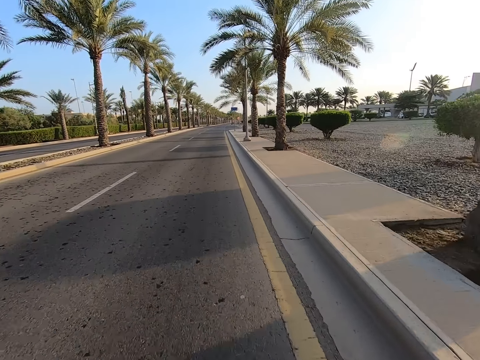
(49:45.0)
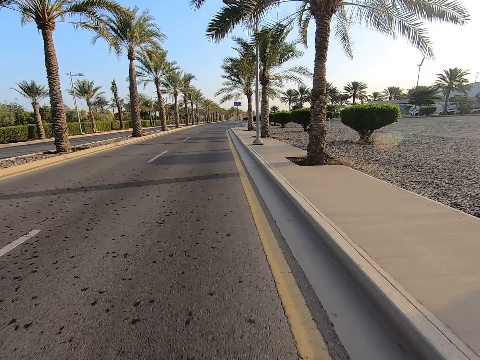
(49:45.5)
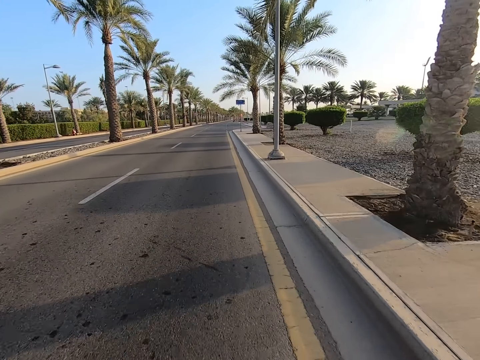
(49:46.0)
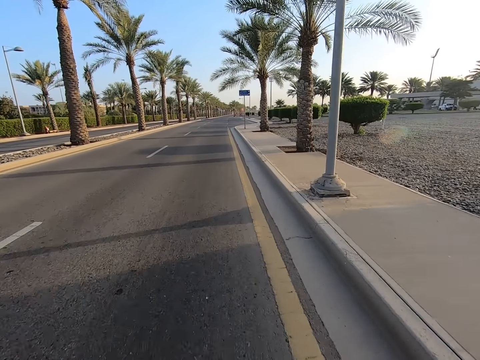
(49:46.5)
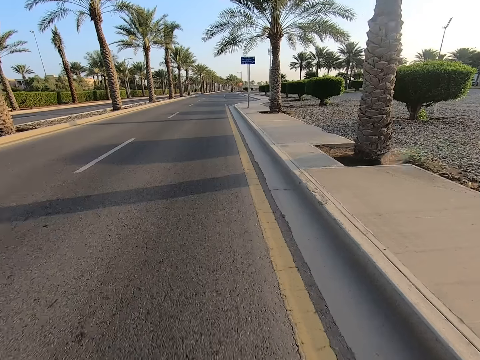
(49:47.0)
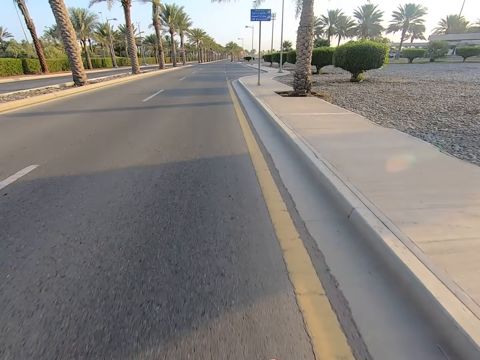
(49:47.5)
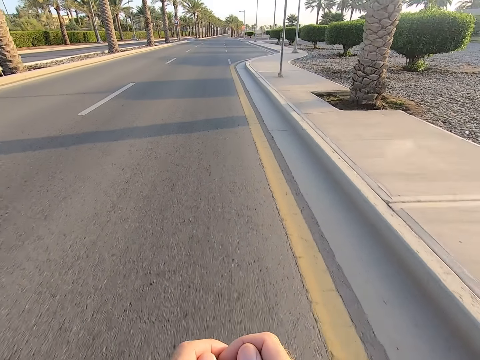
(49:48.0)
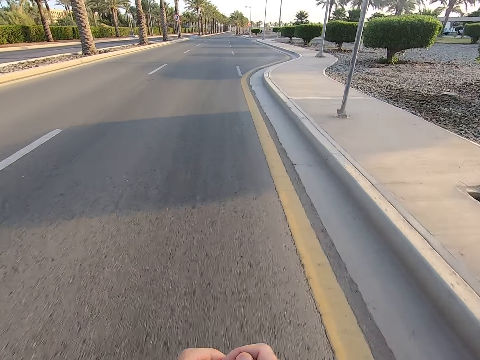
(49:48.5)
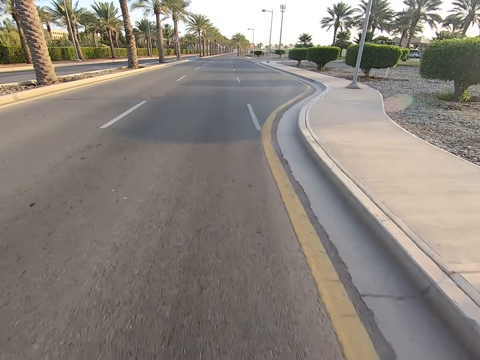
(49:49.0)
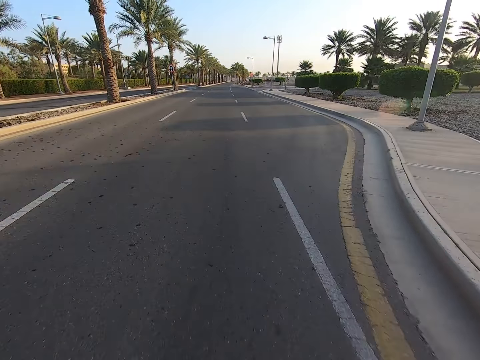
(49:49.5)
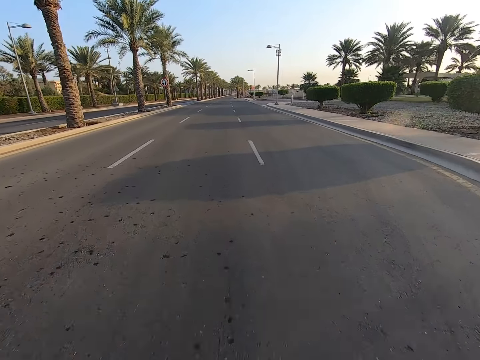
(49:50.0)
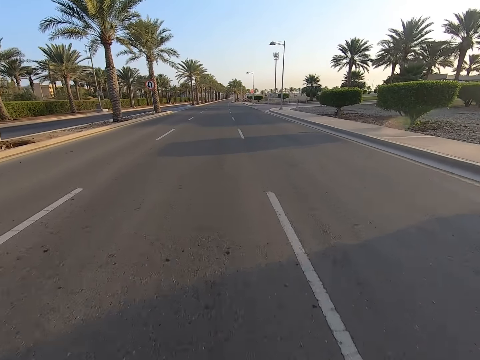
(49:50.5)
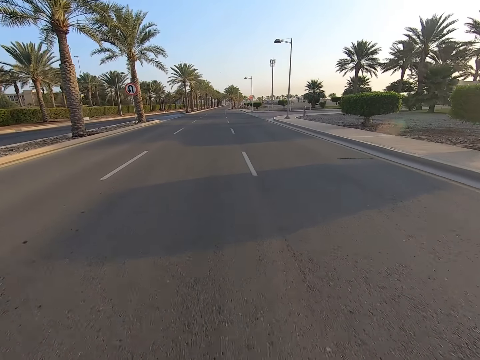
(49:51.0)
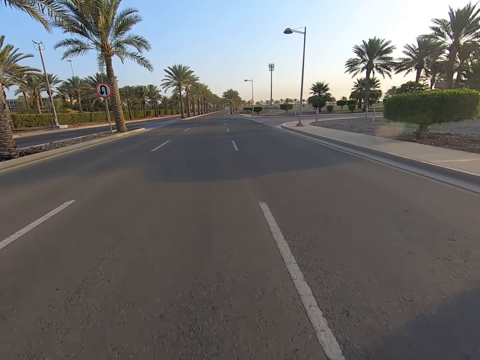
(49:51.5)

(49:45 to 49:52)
The camera wearer holds the handlebar.

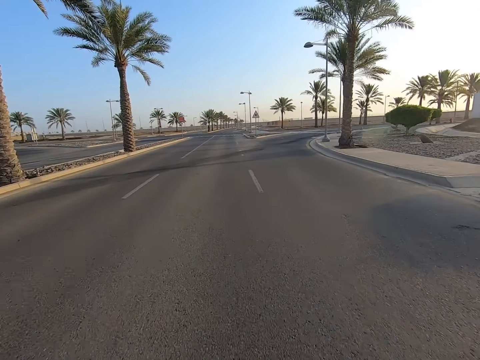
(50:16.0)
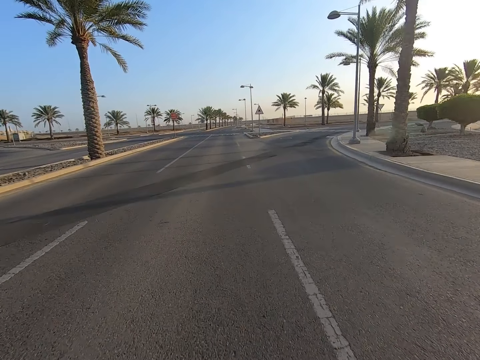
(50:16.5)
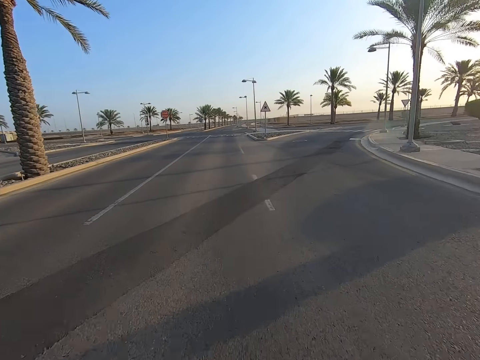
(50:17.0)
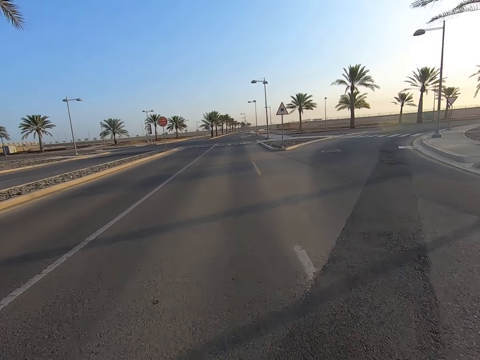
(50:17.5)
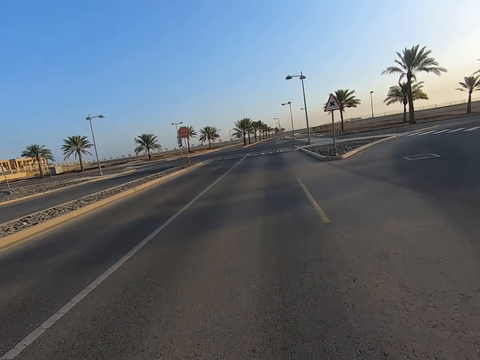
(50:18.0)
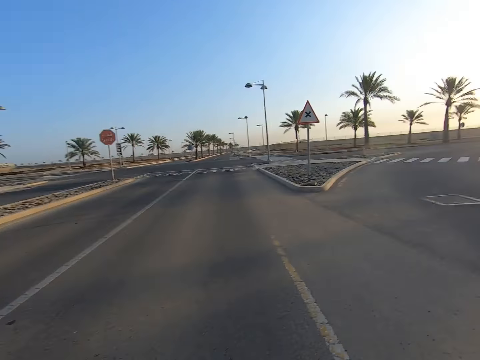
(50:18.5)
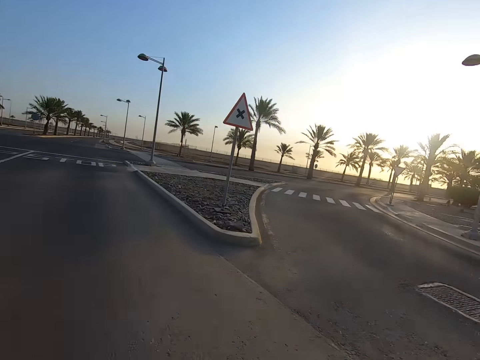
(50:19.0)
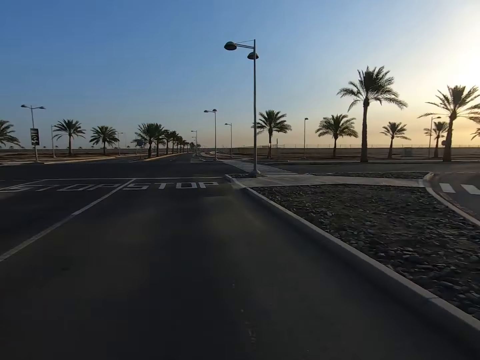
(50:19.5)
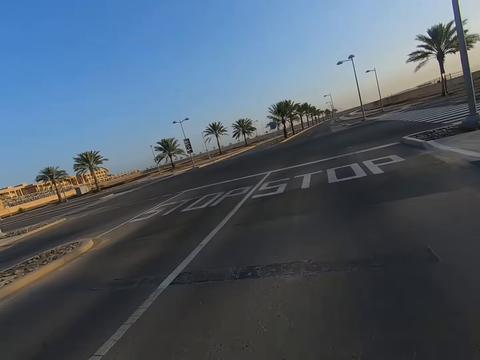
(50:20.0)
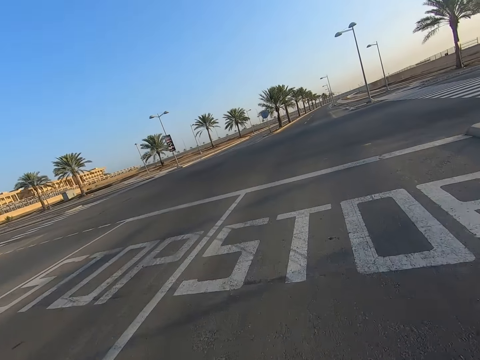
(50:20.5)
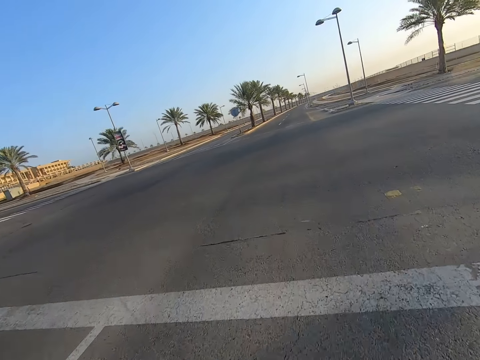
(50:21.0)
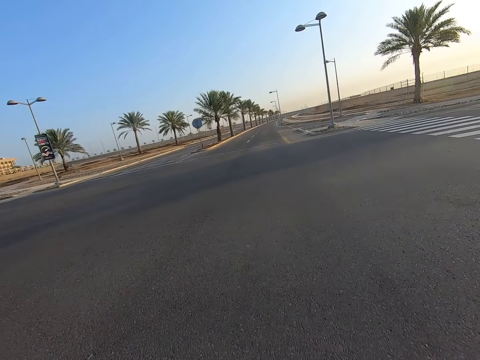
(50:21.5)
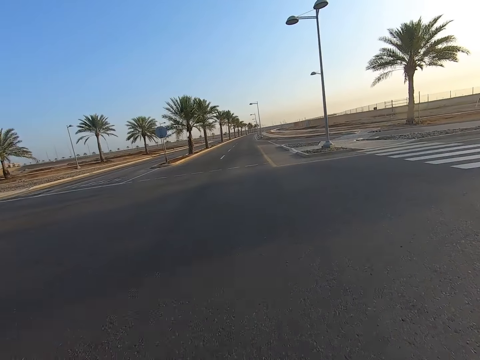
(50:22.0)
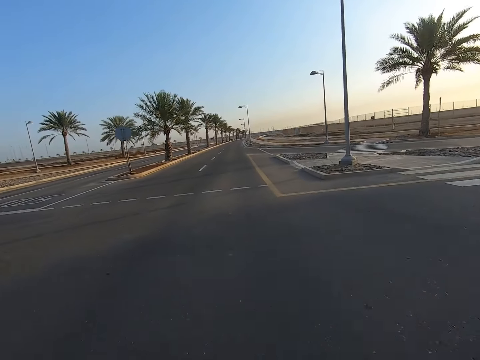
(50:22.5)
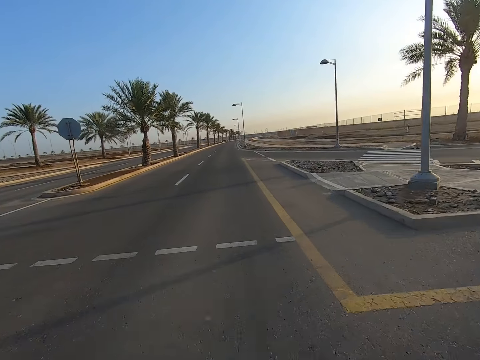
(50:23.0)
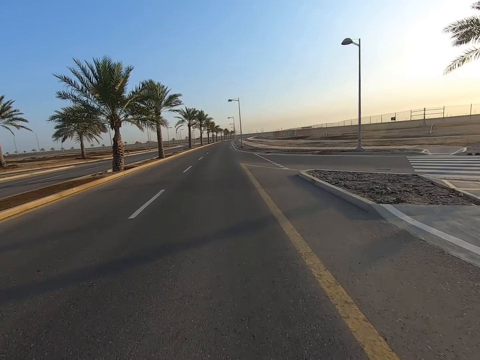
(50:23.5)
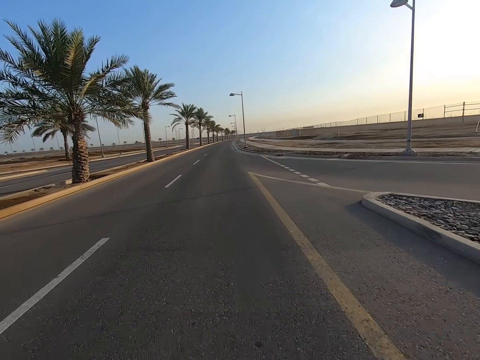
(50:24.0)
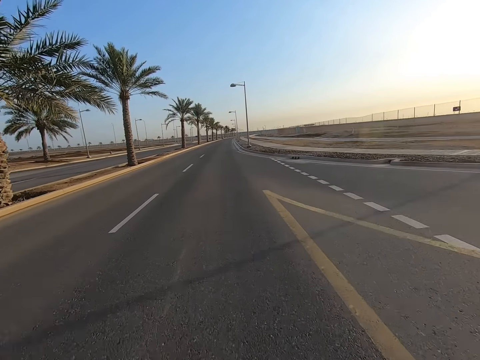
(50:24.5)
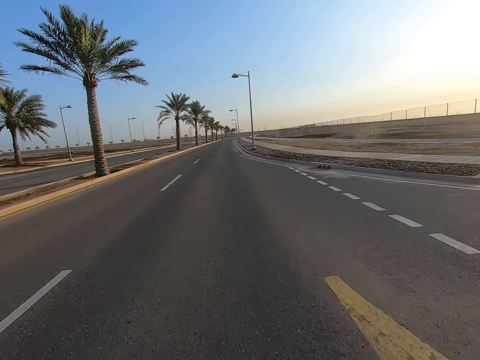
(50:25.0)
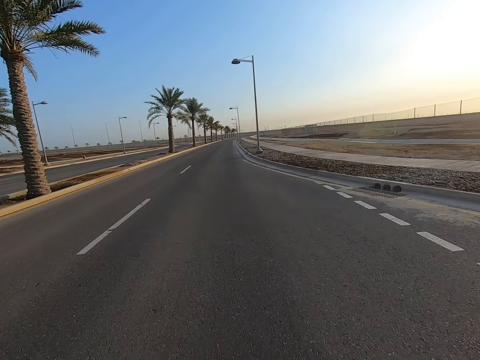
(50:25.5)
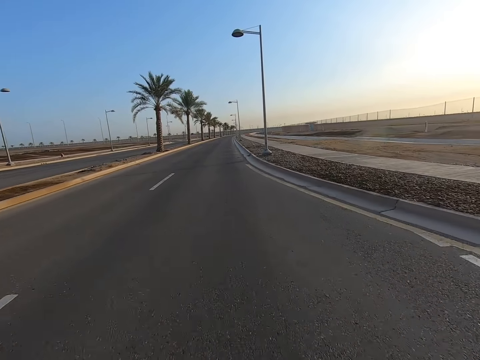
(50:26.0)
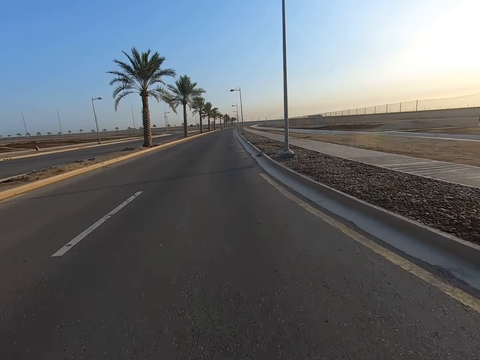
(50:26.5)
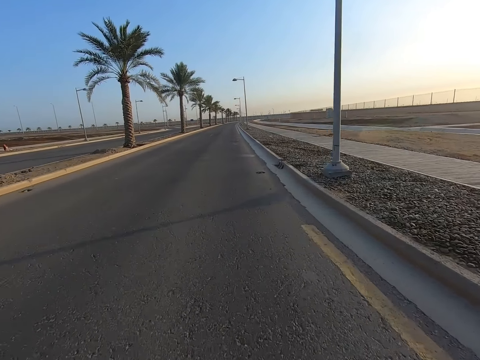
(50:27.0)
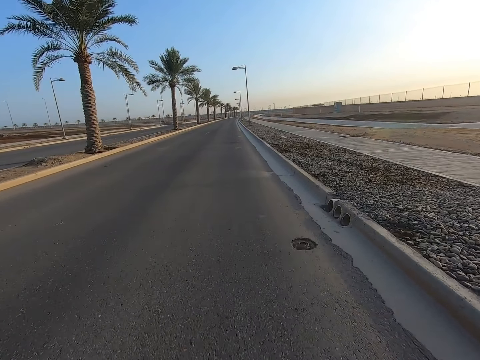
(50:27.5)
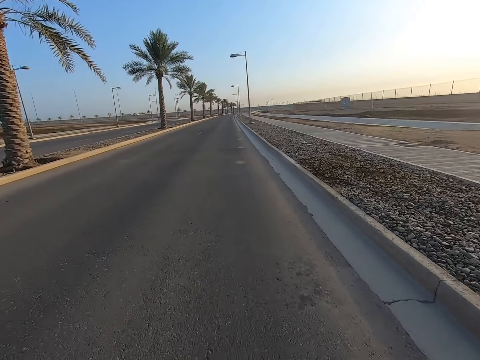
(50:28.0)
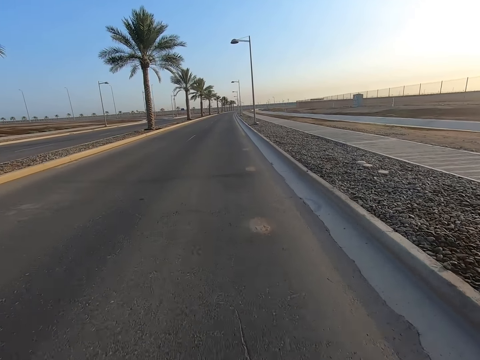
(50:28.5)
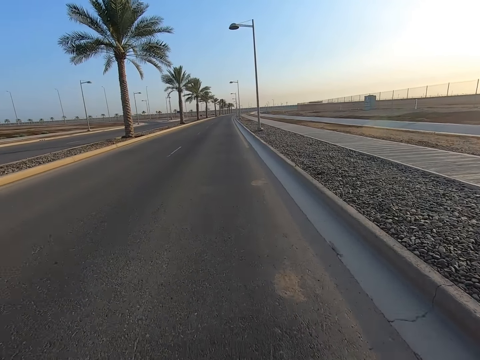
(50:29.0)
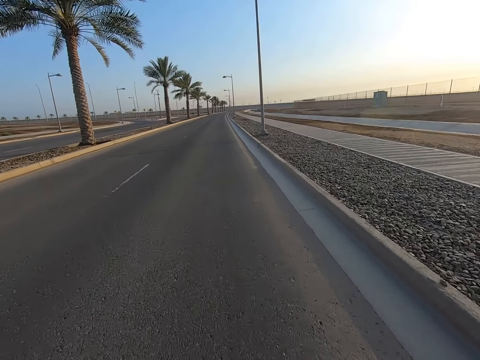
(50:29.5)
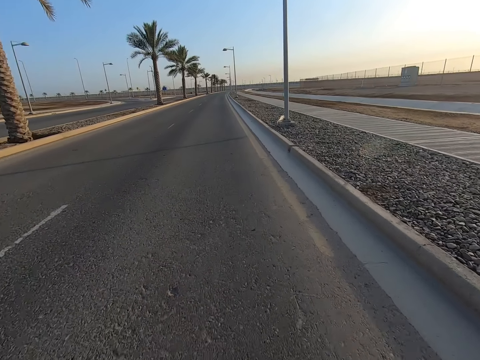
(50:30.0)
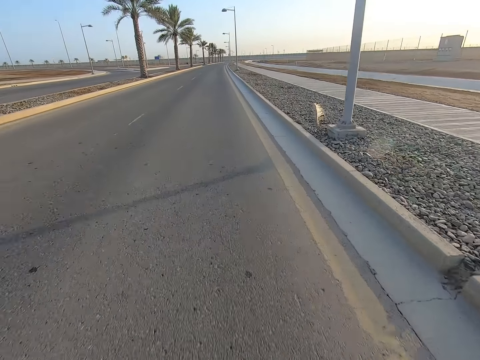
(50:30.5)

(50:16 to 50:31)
The camera wearer looks right and left. They cross the intersection. They ride the bicycle on the road.

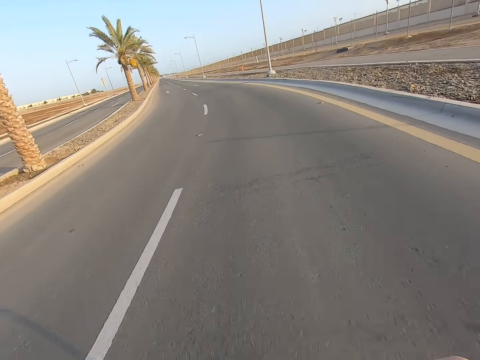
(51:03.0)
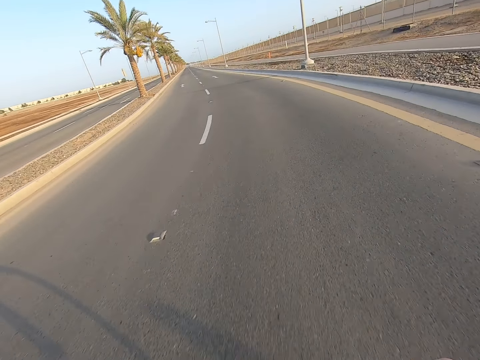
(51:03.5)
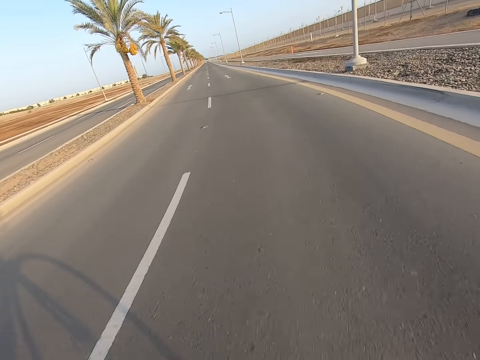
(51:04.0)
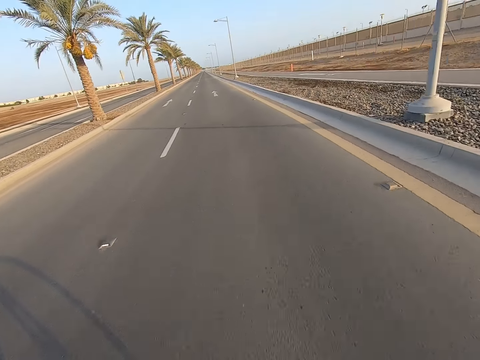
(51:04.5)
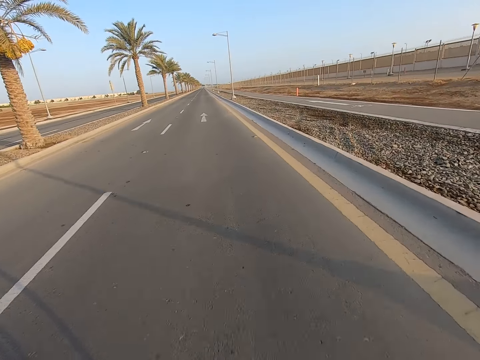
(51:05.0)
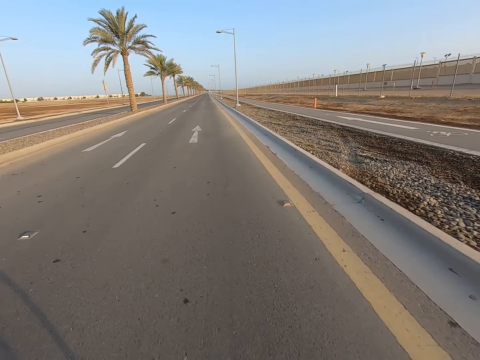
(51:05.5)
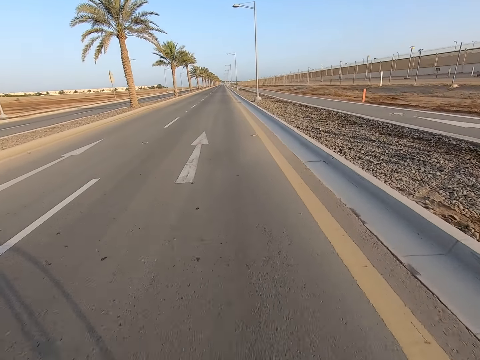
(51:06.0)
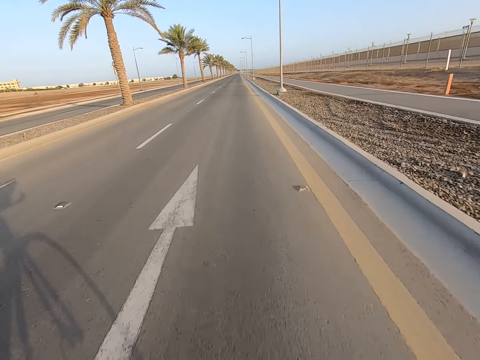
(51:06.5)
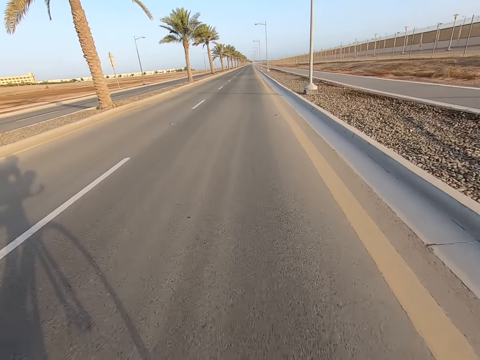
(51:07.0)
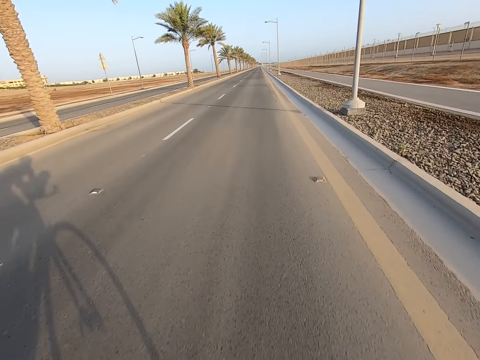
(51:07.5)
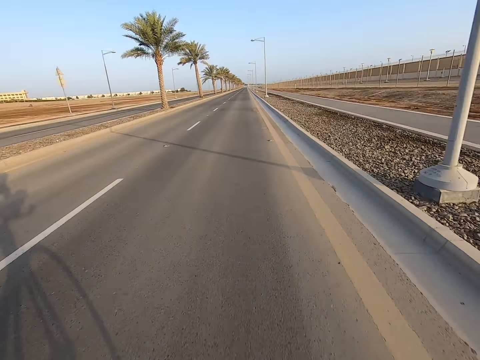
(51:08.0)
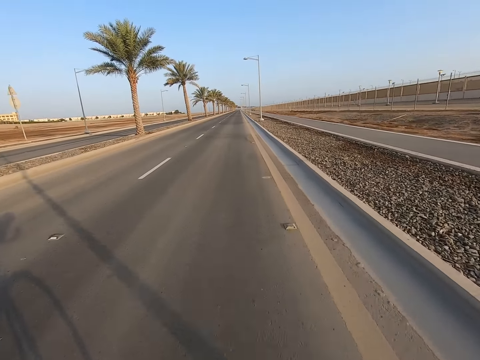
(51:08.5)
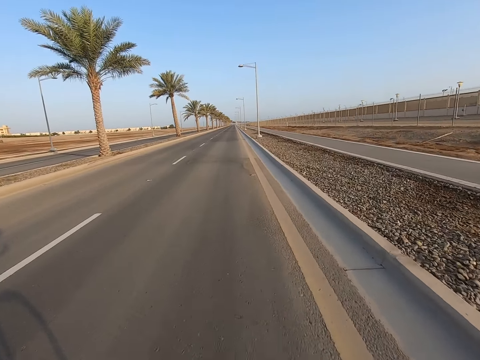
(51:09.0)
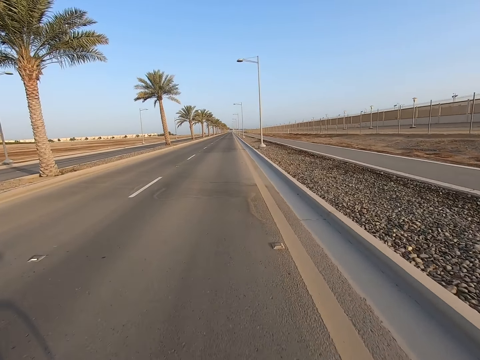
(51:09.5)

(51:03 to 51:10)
The camera wearer cycles along the road.
